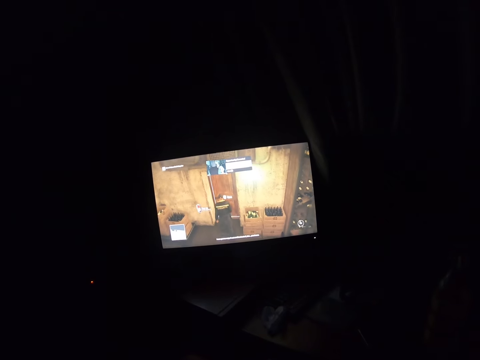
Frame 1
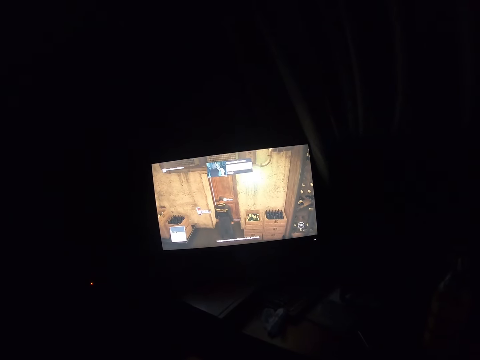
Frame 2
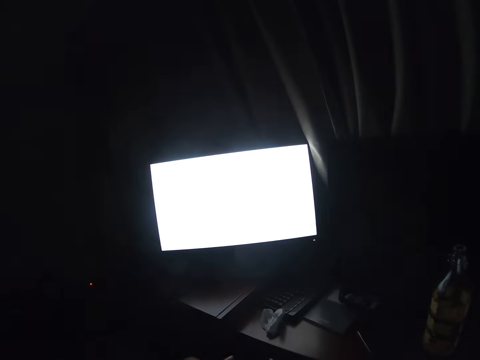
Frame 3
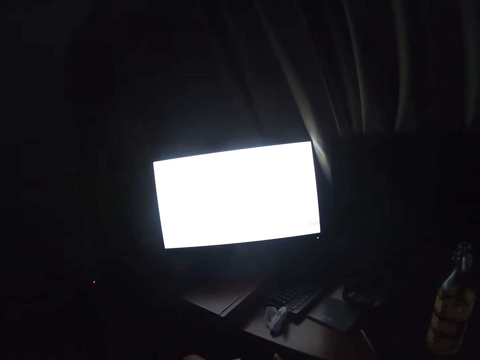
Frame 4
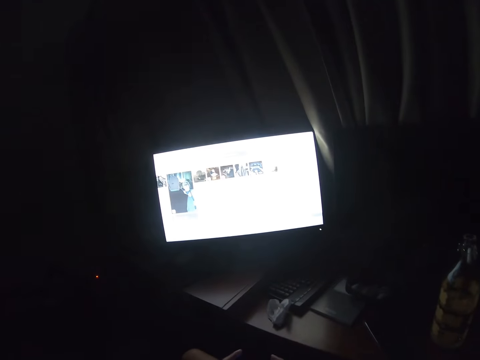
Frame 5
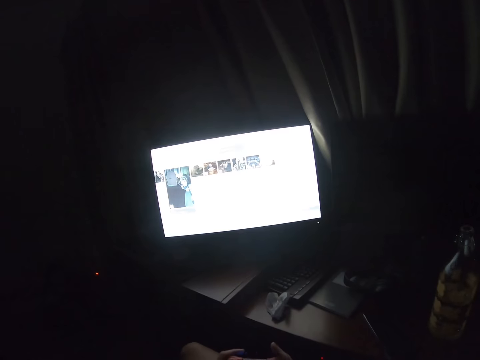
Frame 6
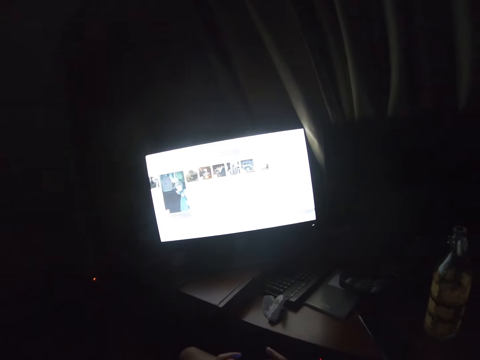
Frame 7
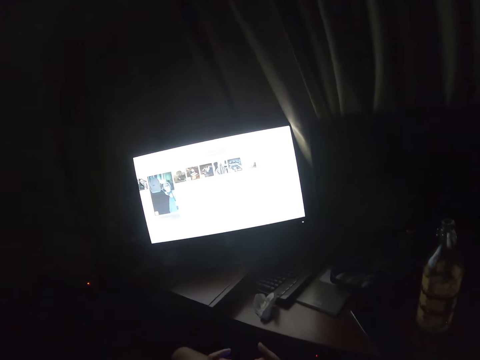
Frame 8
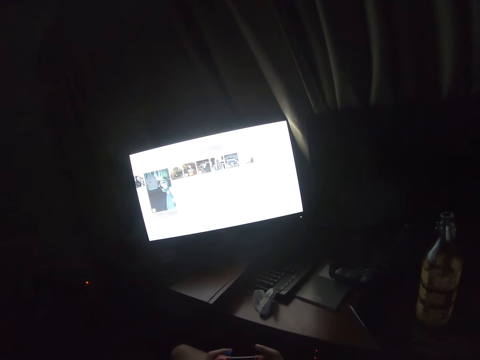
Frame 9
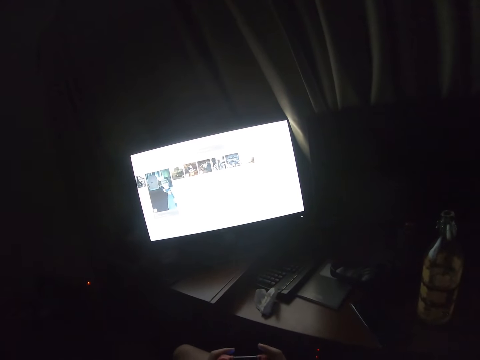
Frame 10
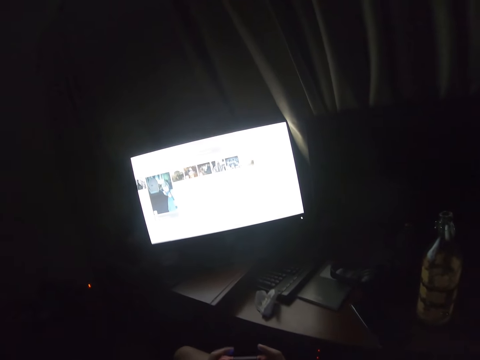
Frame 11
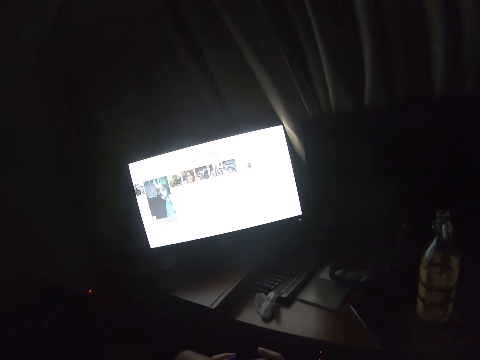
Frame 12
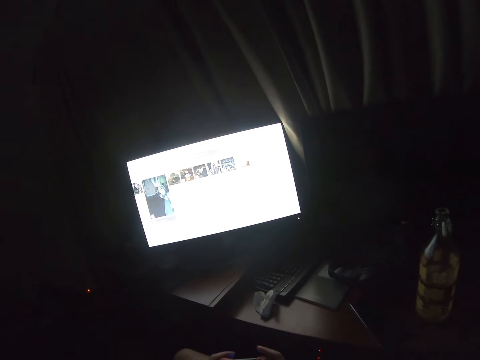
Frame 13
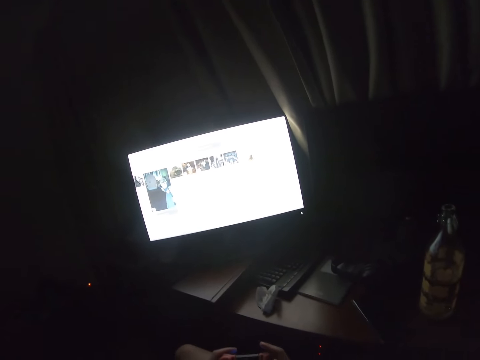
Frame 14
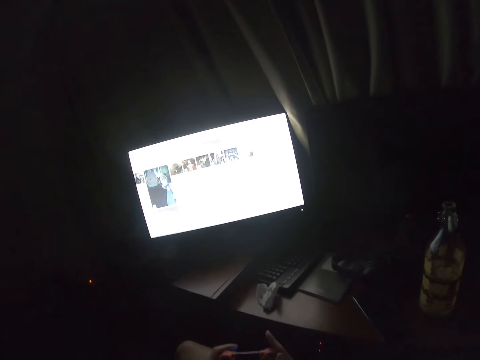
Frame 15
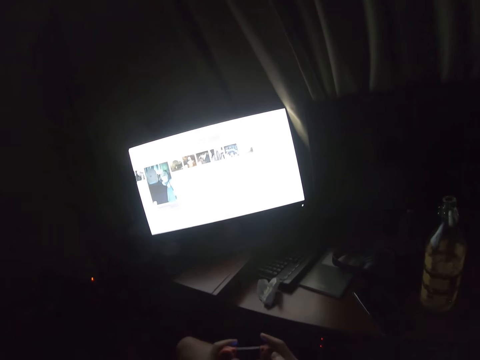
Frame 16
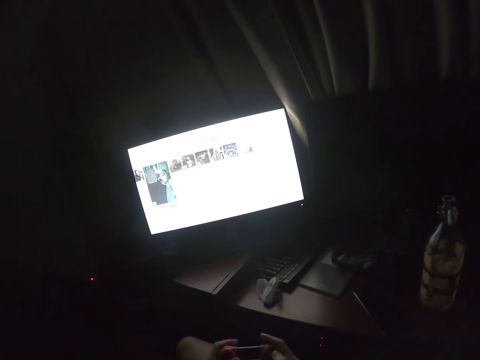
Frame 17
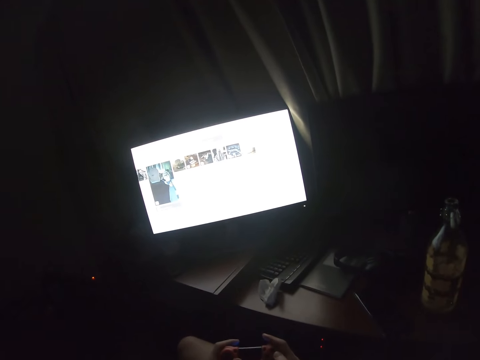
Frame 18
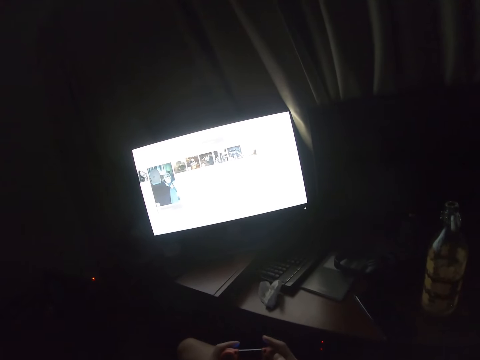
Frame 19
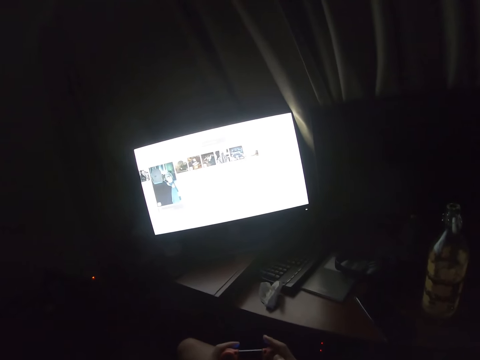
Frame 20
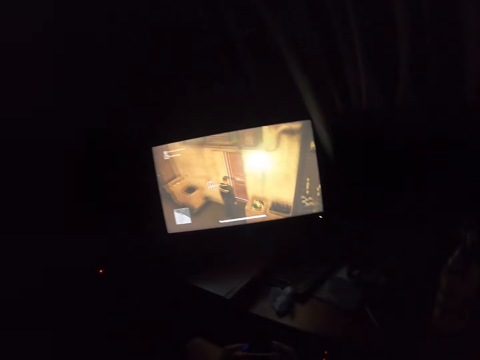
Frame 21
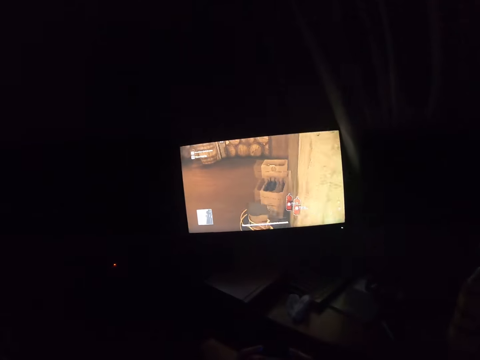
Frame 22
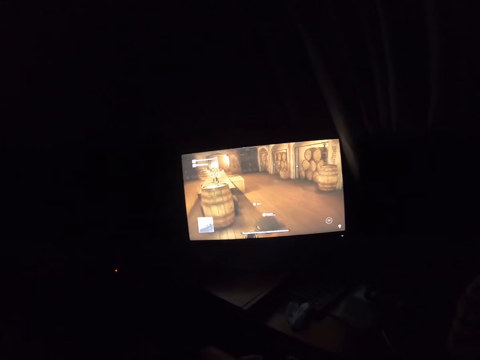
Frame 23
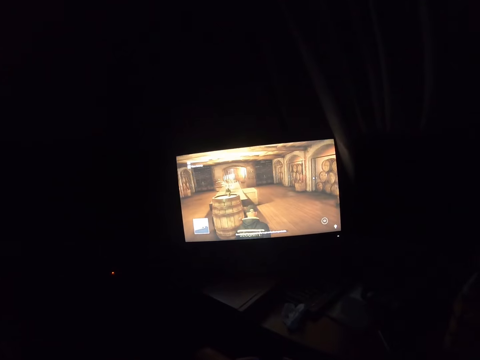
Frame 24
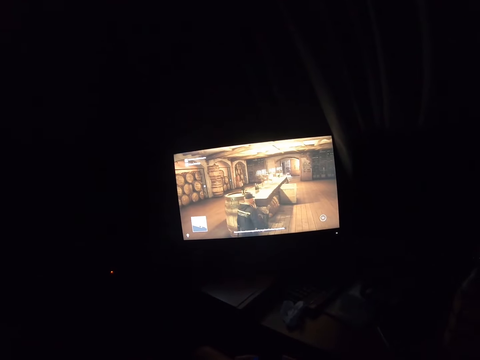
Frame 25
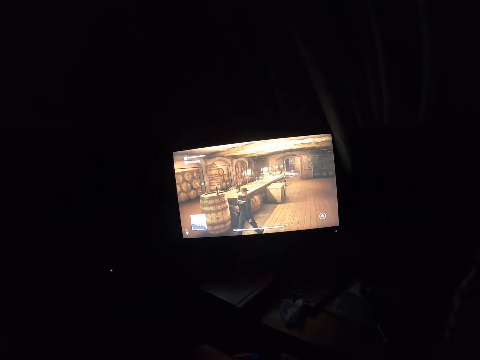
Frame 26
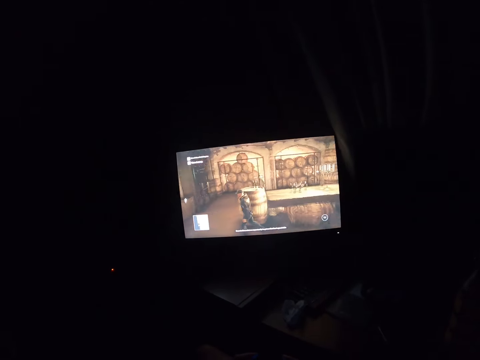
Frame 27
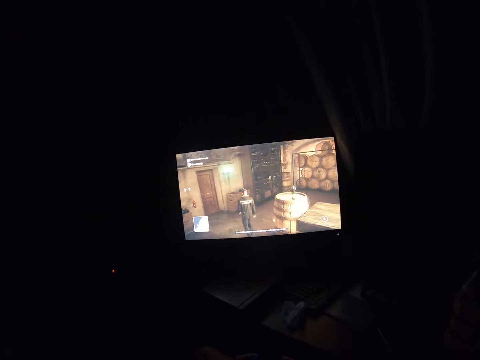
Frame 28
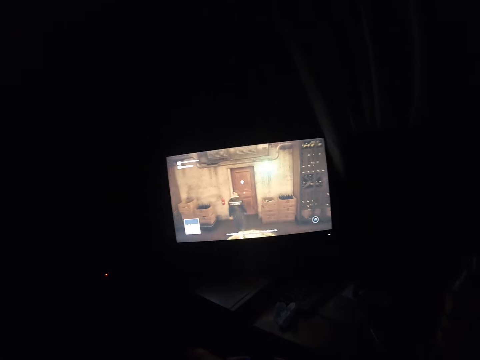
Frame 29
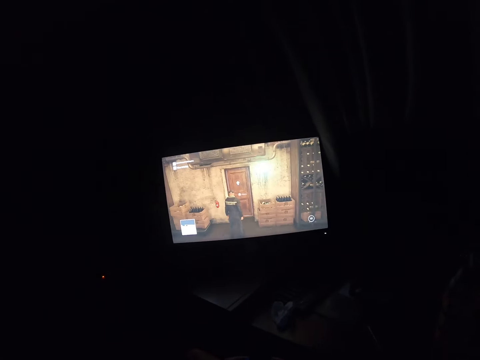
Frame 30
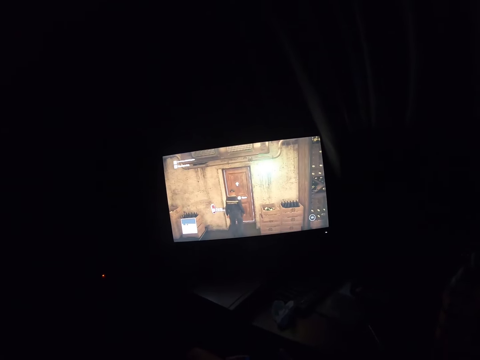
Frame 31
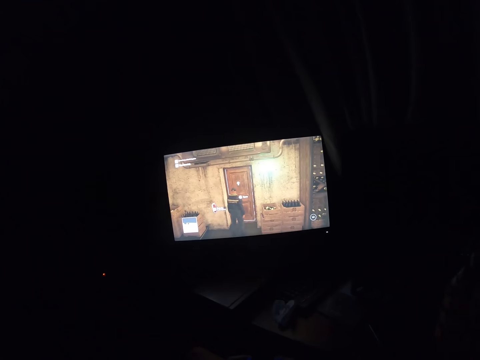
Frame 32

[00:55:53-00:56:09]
The camera wearer changes the screen. They play the video game.

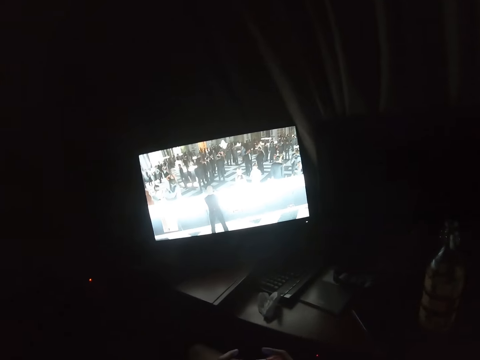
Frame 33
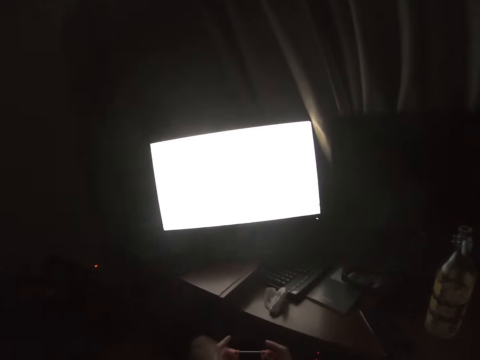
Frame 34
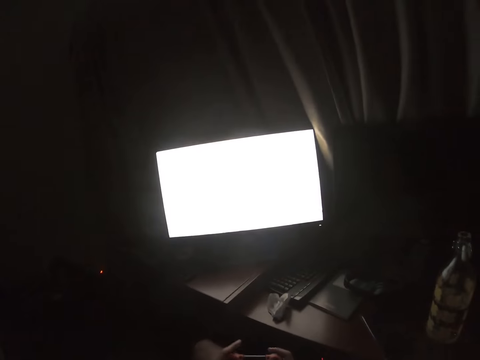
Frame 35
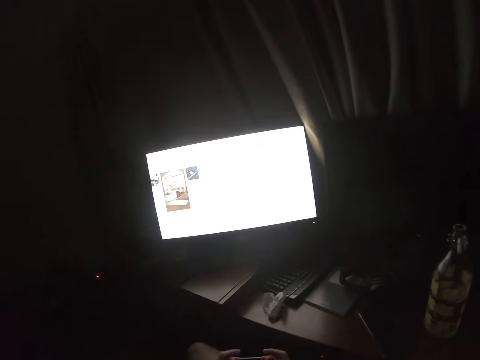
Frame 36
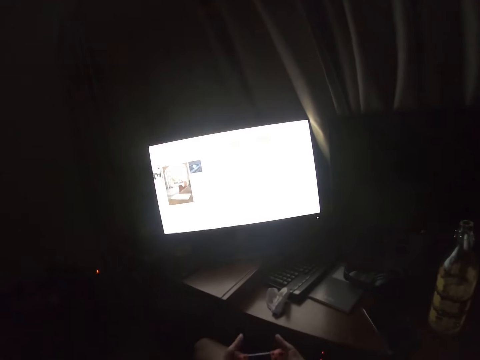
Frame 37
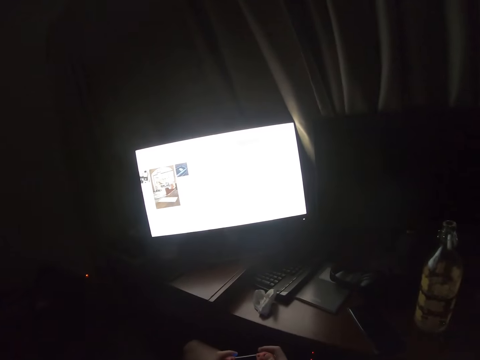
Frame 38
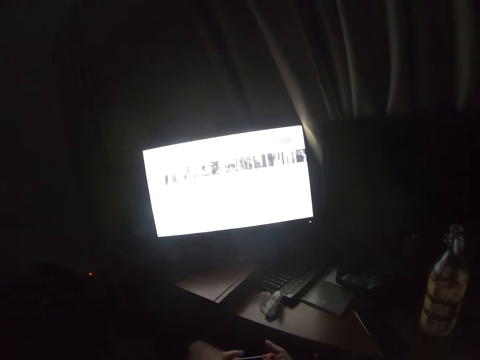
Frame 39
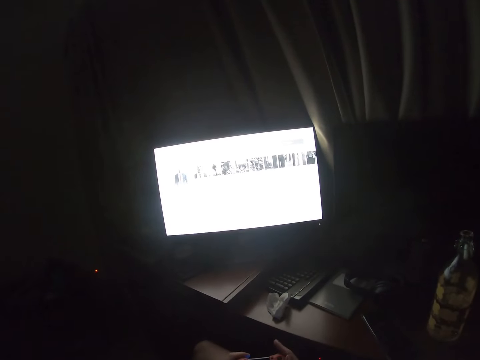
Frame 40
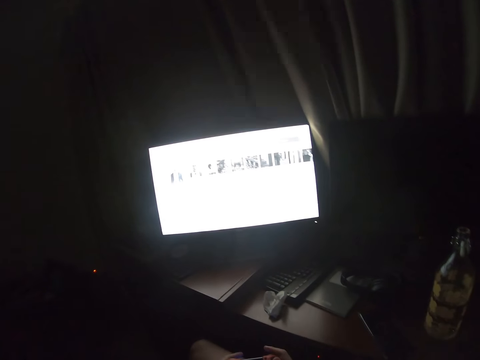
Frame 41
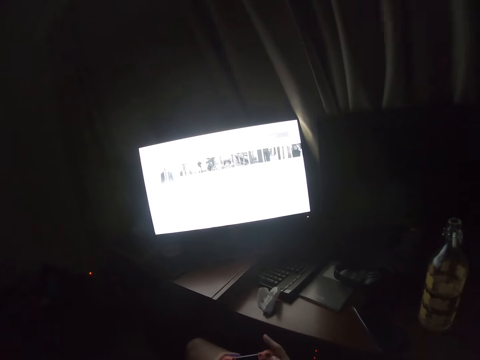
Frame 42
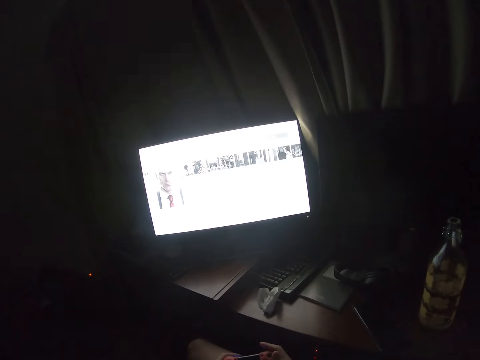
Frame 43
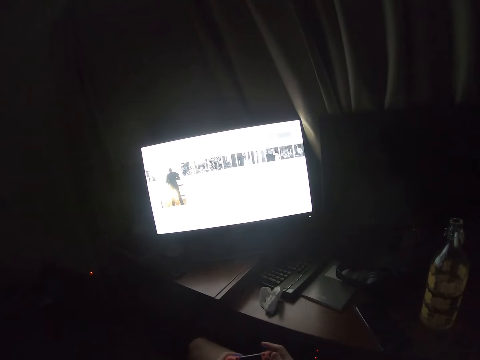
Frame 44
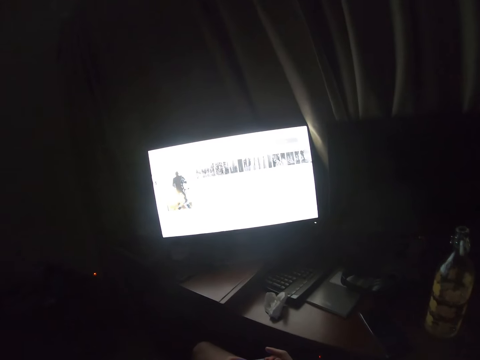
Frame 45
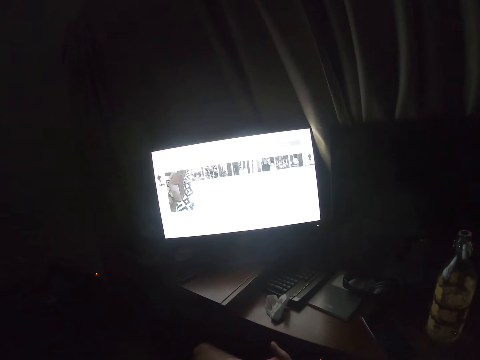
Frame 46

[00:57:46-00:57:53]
The camera wearer changes the screen.

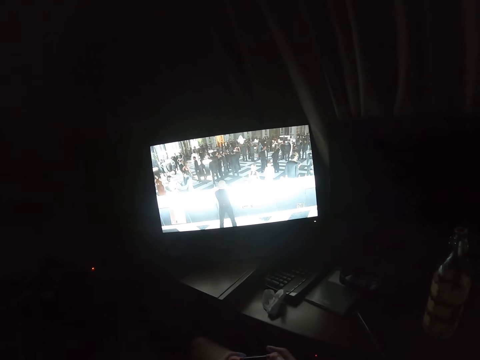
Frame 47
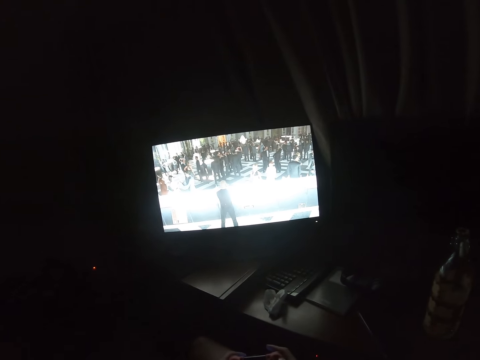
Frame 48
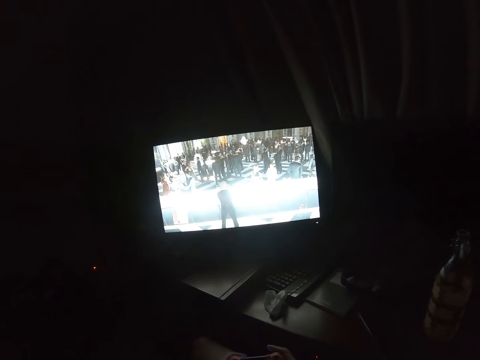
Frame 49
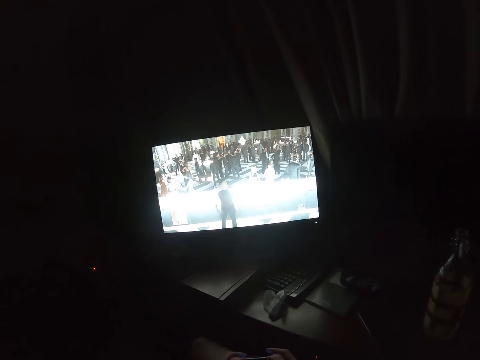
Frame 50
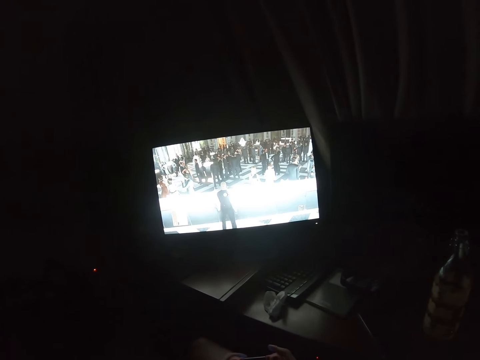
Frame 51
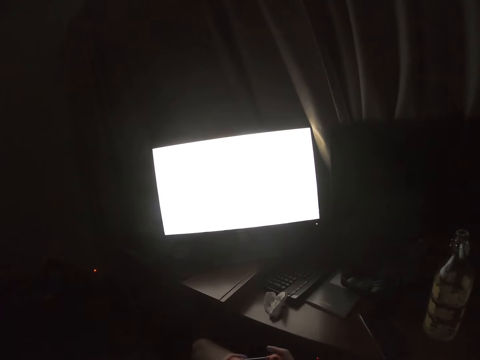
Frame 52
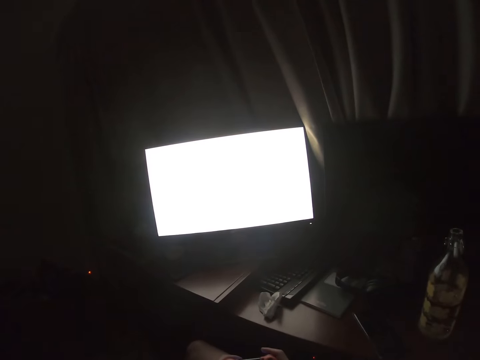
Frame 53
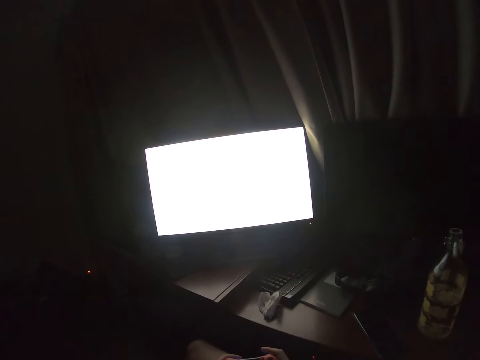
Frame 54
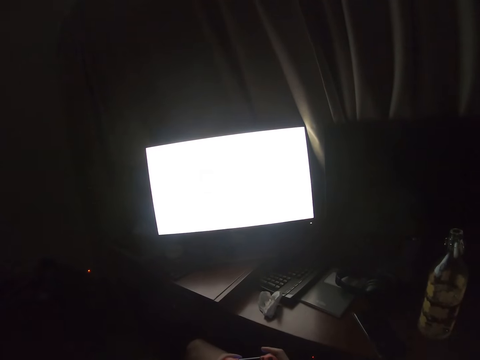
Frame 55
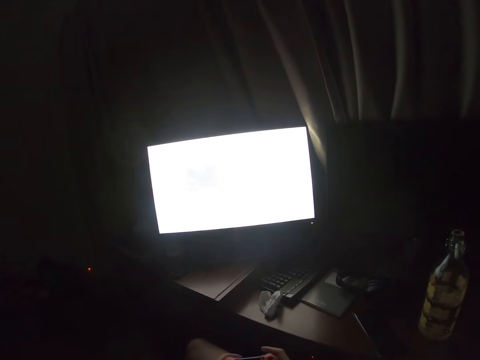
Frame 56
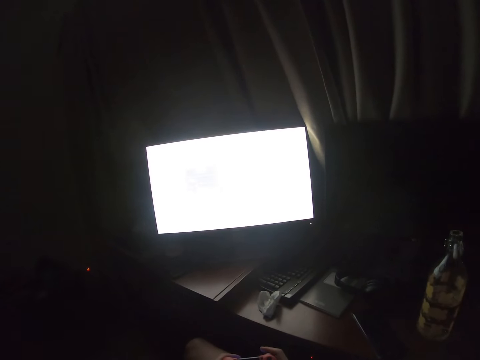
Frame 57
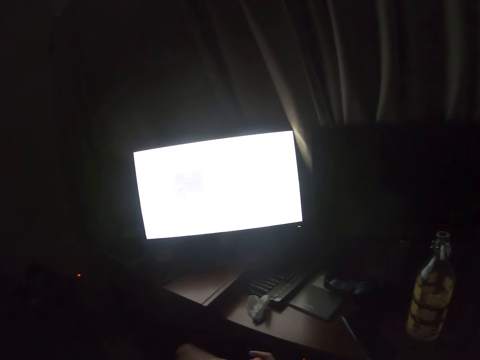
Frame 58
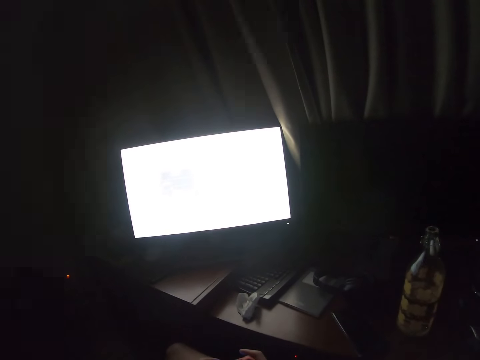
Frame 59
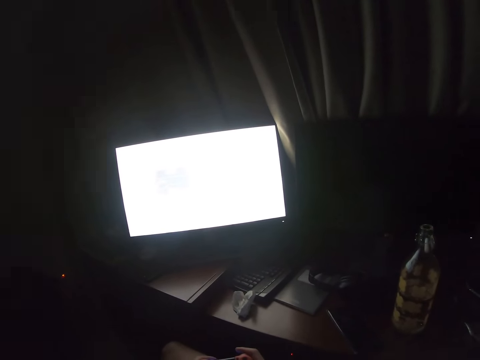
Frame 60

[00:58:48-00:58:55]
The camera wearer presses the pad.
